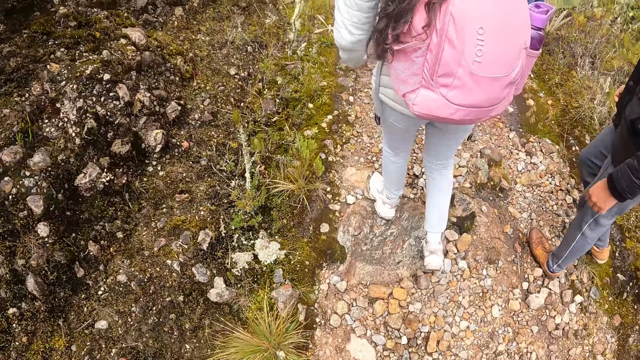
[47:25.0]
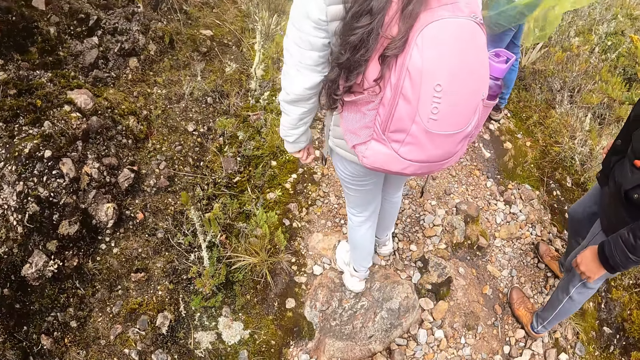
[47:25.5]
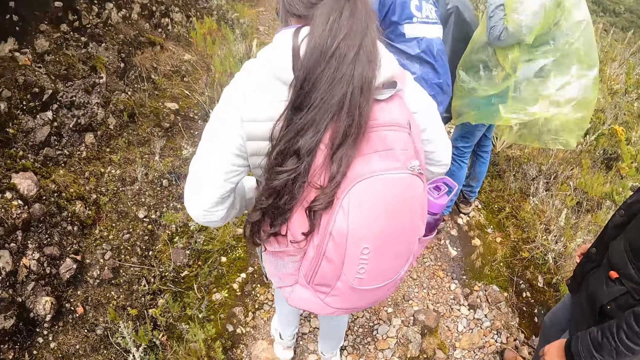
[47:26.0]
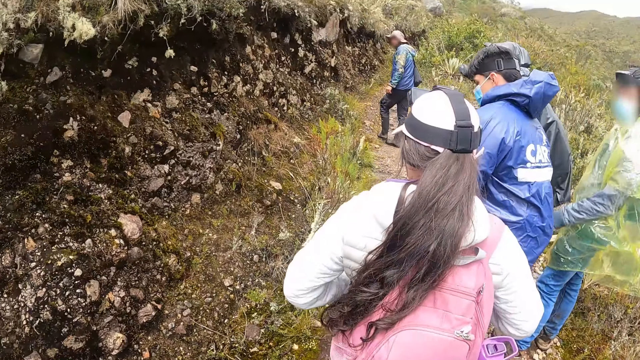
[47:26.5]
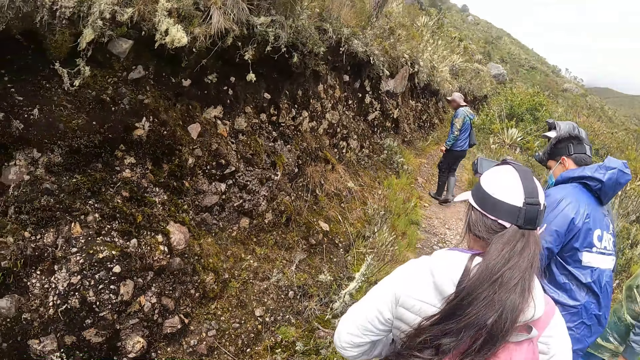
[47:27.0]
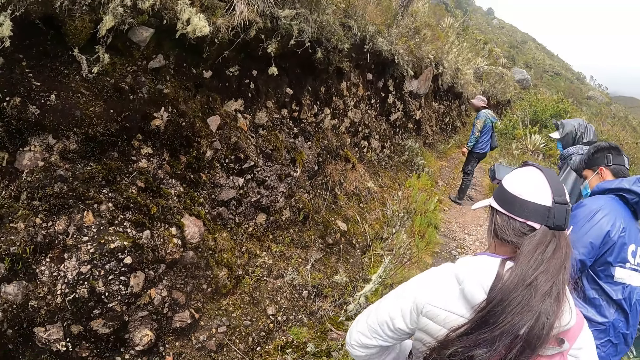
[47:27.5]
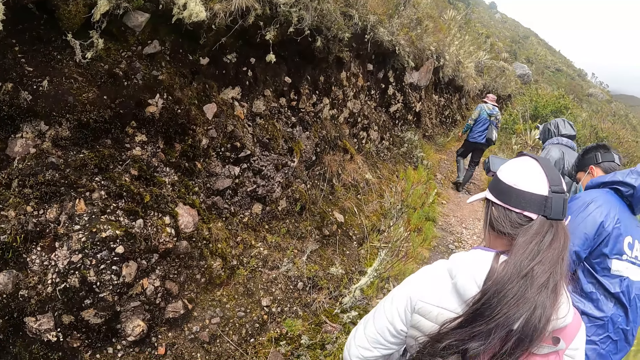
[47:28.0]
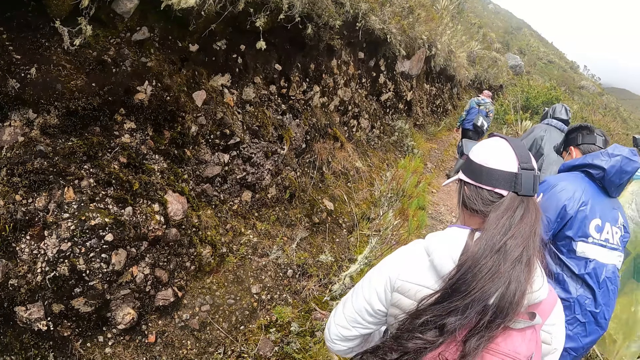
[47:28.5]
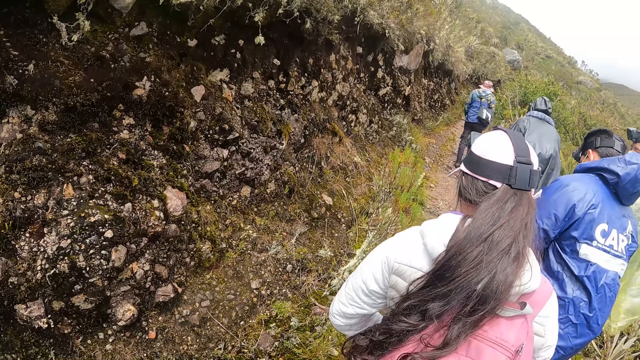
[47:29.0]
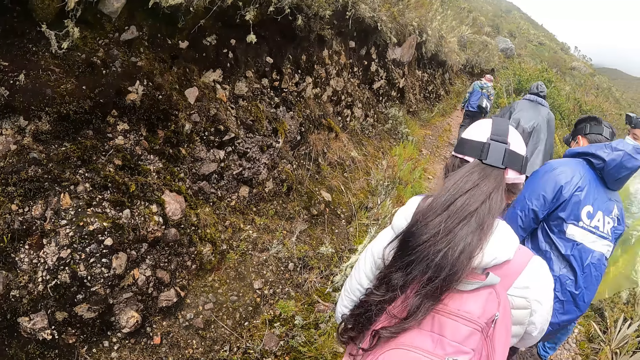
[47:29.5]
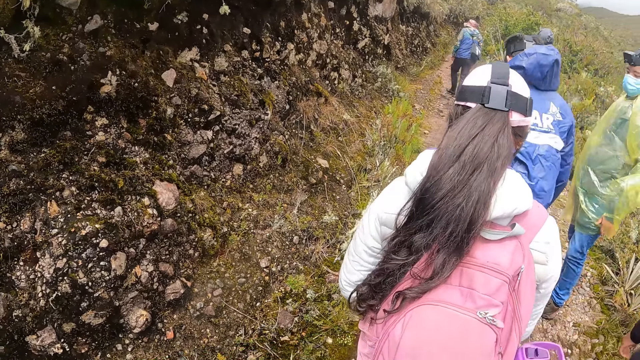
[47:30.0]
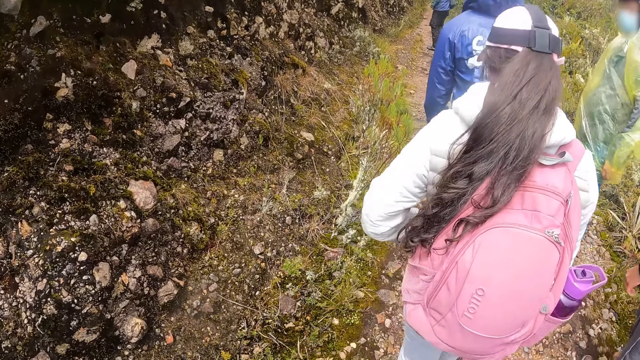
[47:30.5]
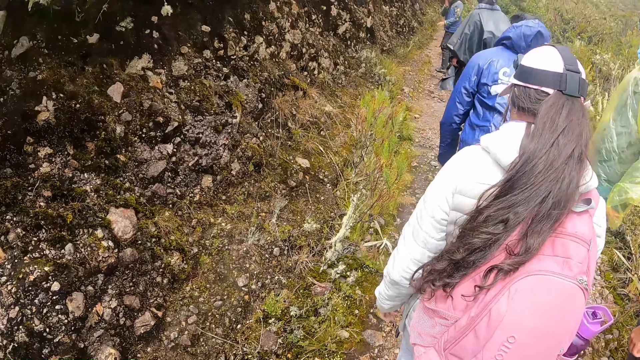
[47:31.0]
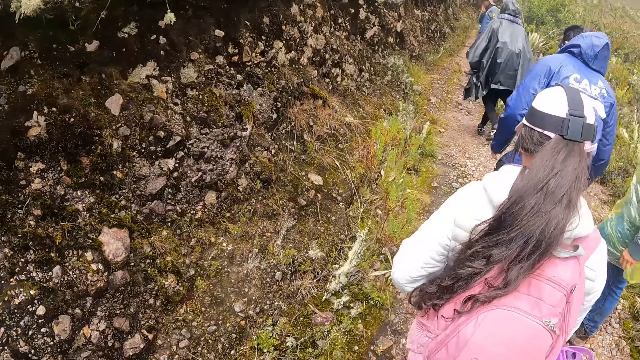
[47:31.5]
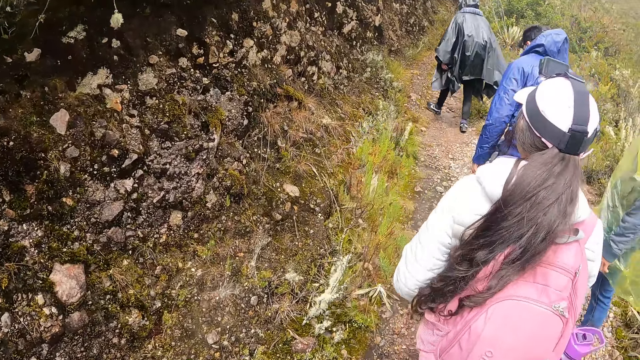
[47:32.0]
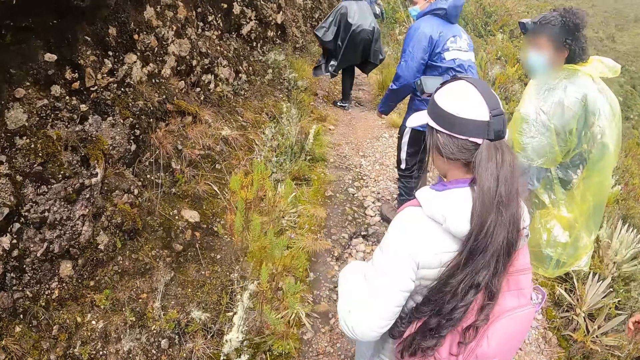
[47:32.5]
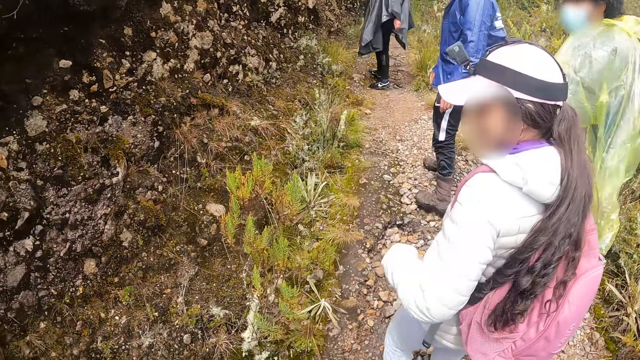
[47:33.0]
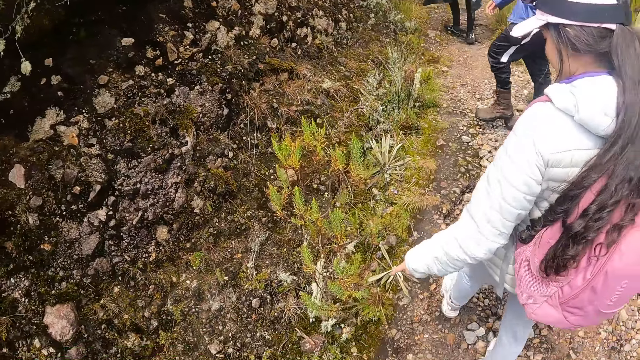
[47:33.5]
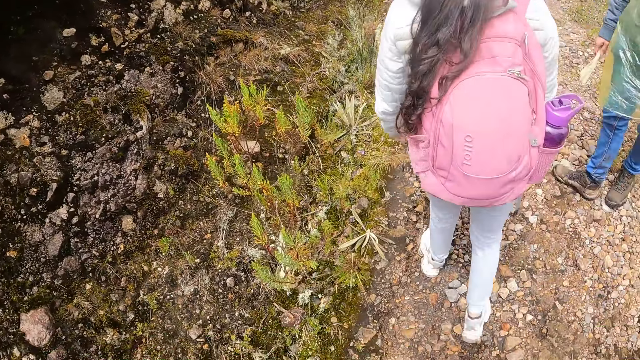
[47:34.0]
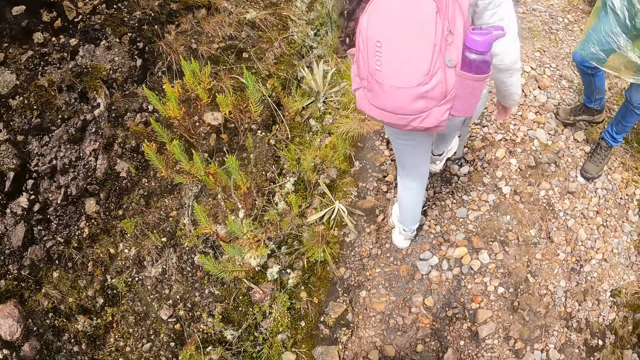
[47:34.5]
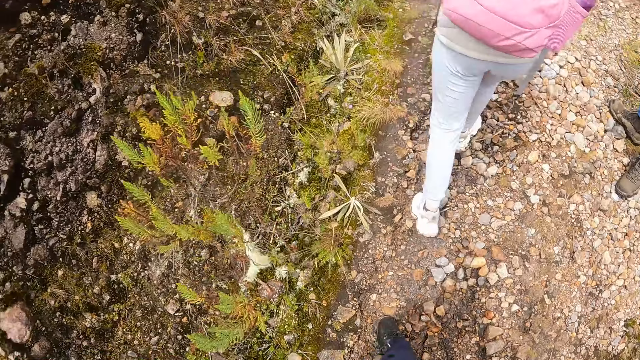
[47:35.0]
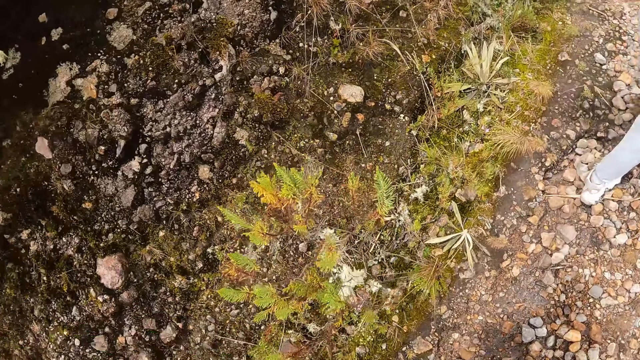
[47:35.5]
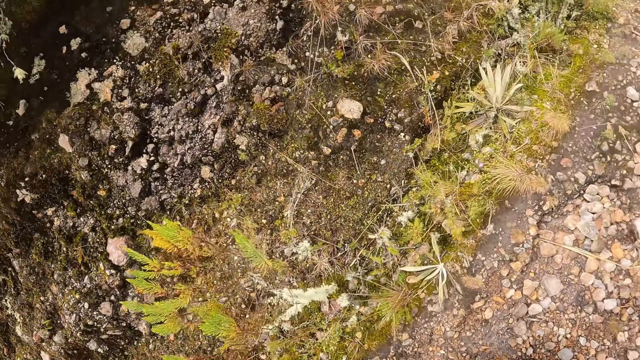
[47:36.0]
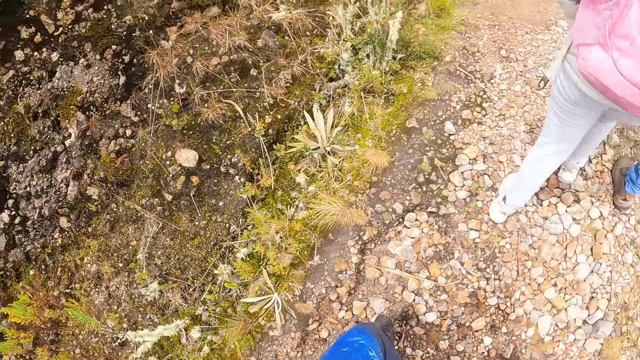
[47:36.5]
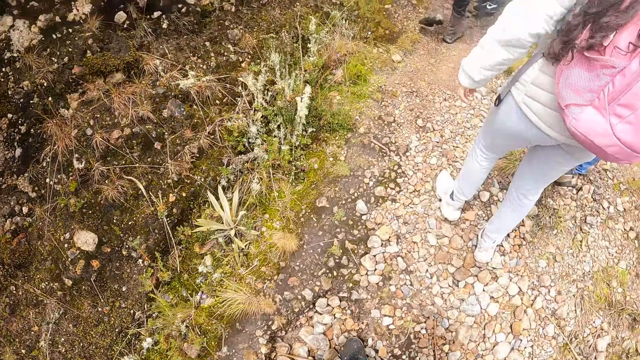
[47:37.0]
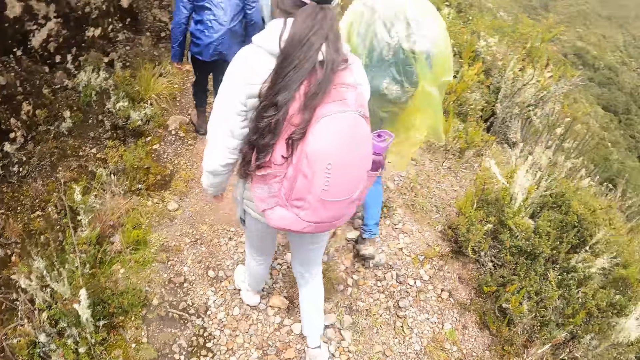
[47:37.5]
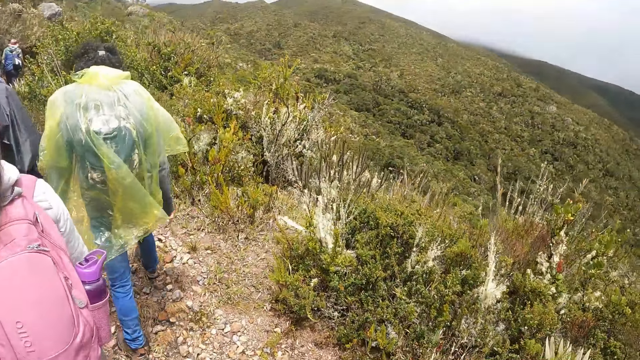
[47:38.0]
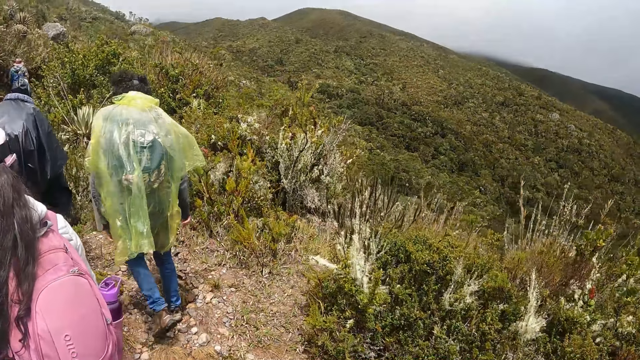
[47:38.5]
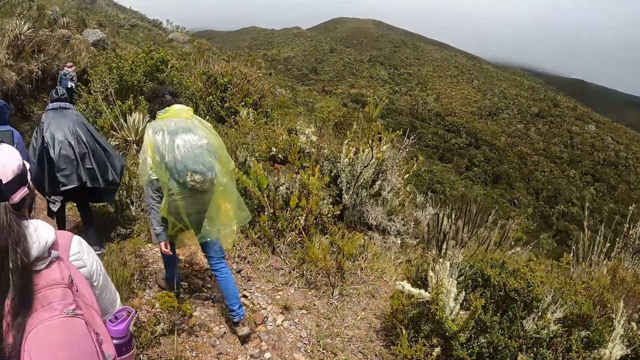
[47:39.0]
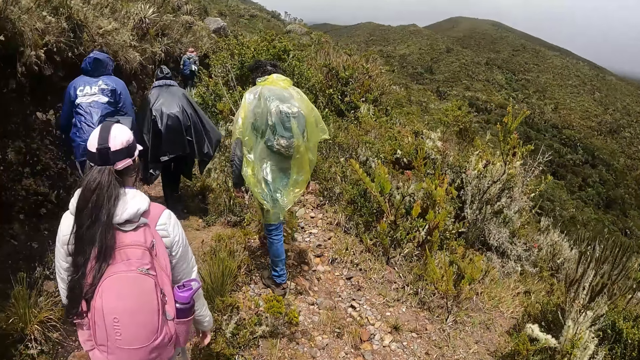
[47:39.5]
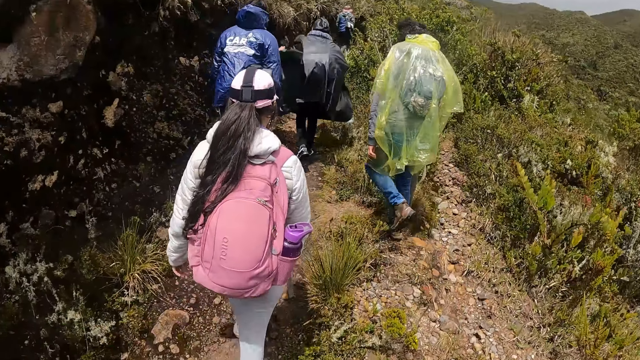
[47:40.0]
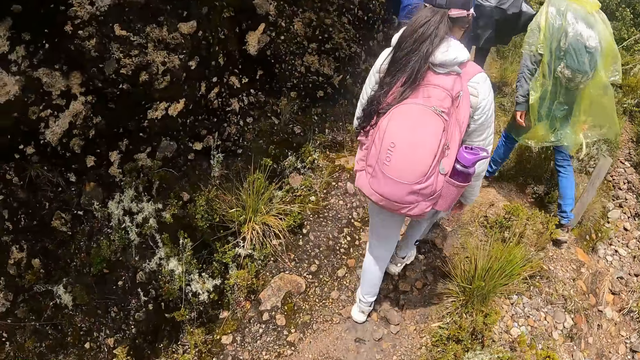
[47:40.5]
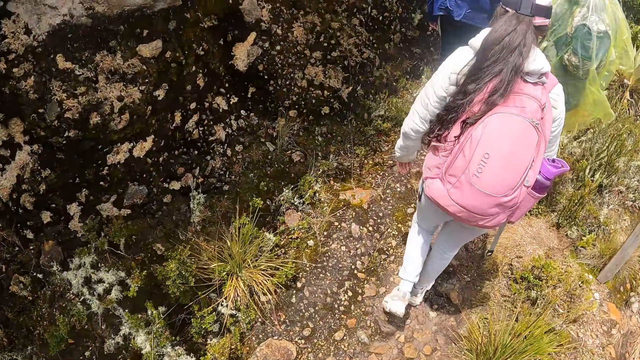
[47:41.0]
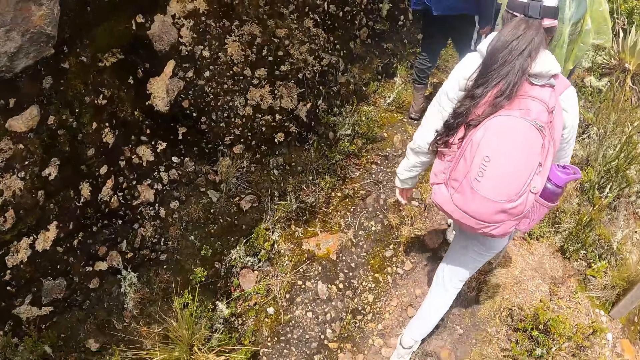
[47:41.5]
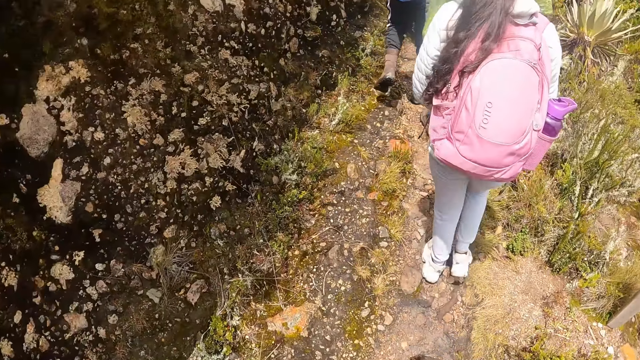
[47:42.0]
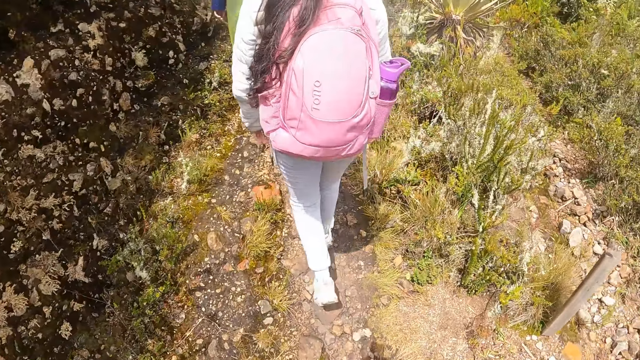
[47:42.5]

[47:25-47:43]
The camera wearer looks around. The camera wearer, the ladies and a man pause. The camera wearer walks around and looks at a plant. The camera wearer, the ladies and the men walk on a hill pass.

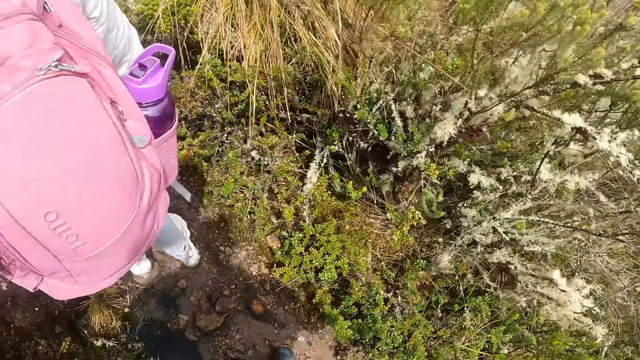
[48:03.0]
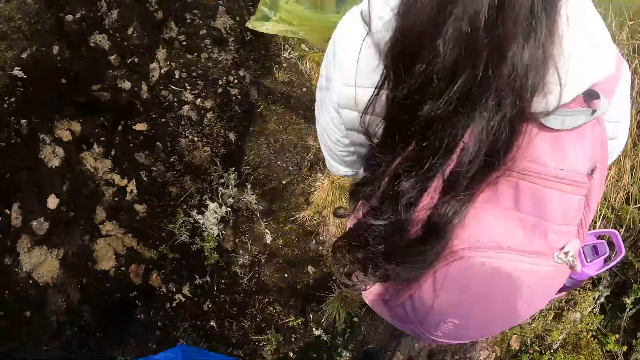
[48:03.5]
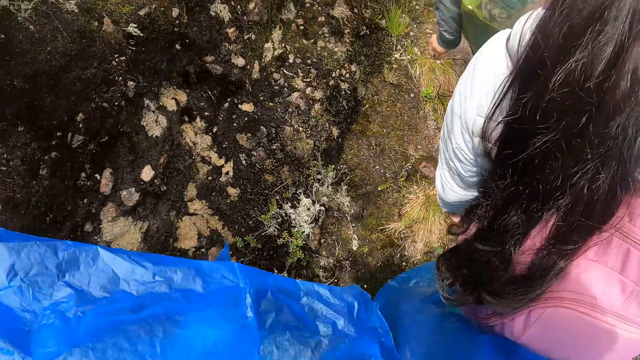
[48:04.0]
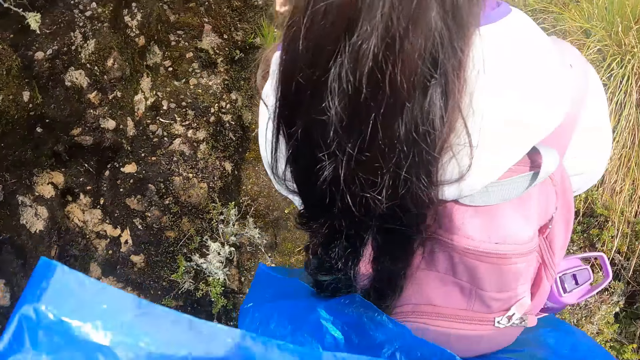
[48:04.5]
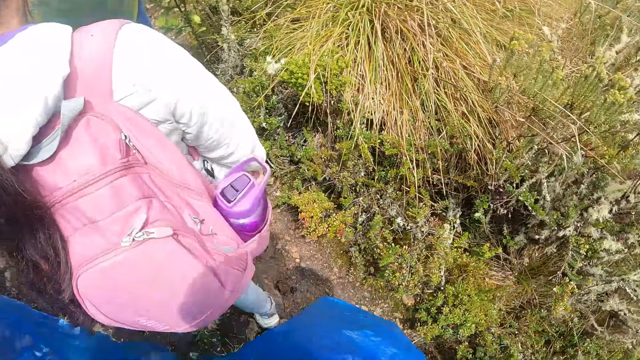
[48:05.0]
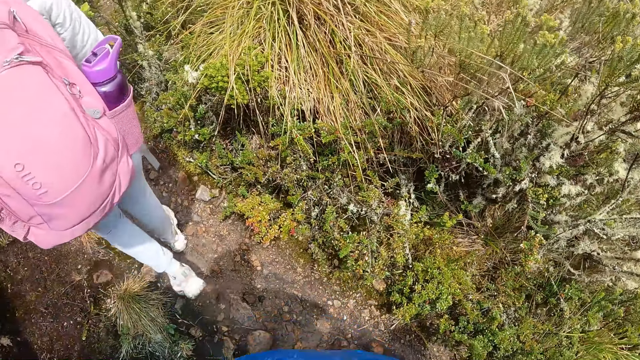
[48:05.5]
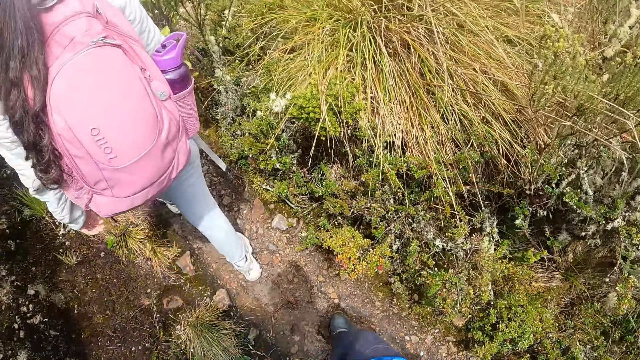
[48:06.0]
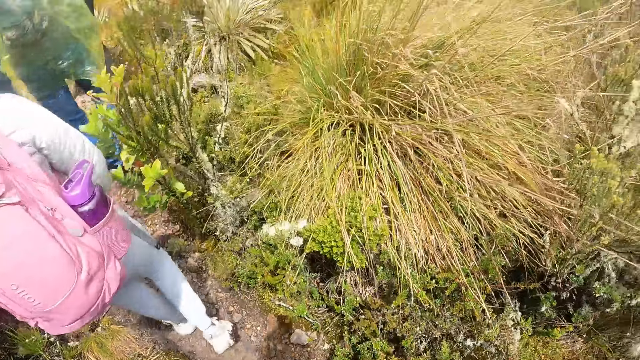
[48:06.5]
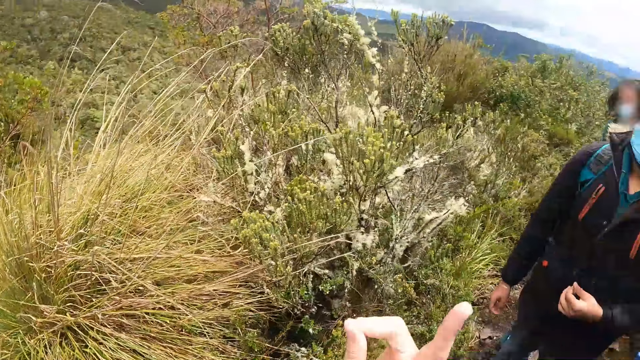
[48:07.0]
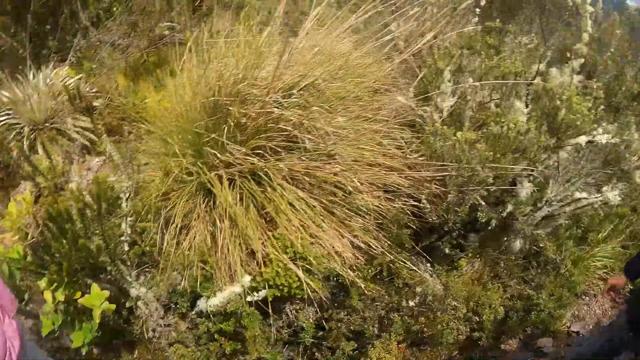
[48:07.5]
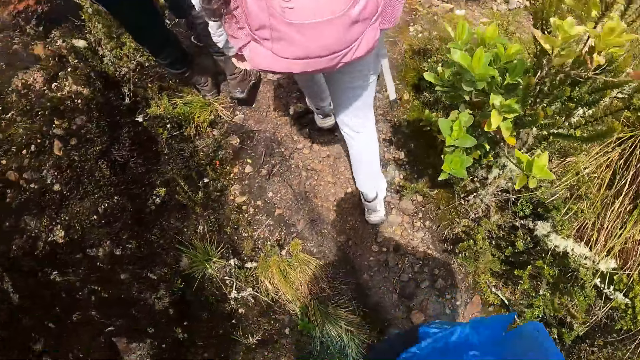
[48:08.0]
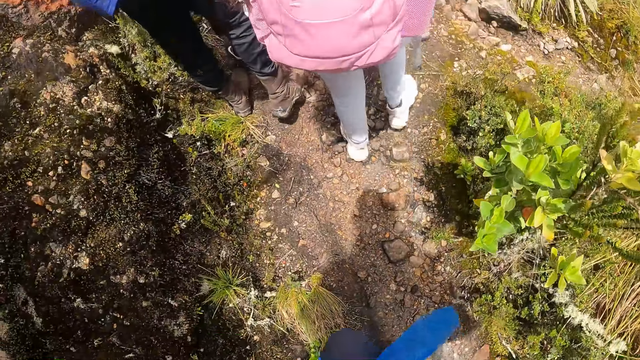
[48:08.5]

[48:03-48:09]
The camera wearer adjusts a plastic raincoat. They look around the mountain.
